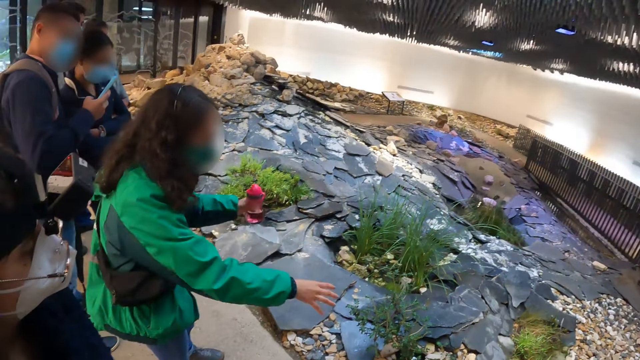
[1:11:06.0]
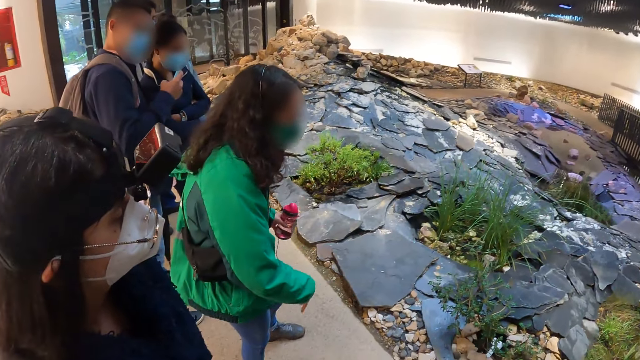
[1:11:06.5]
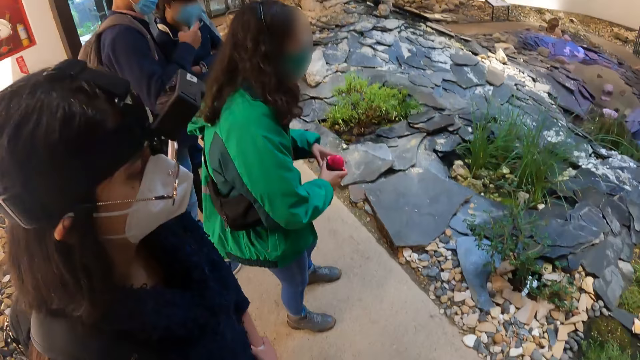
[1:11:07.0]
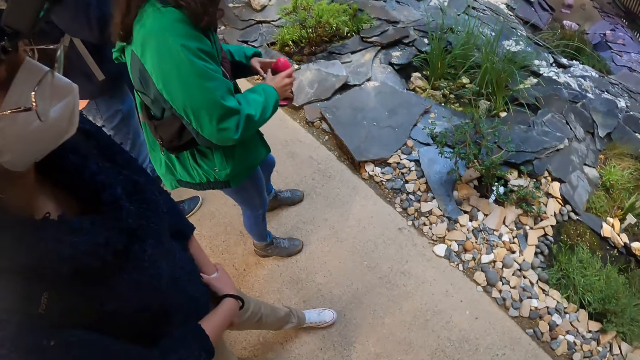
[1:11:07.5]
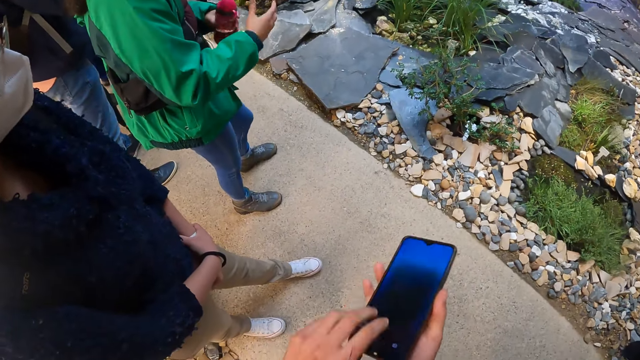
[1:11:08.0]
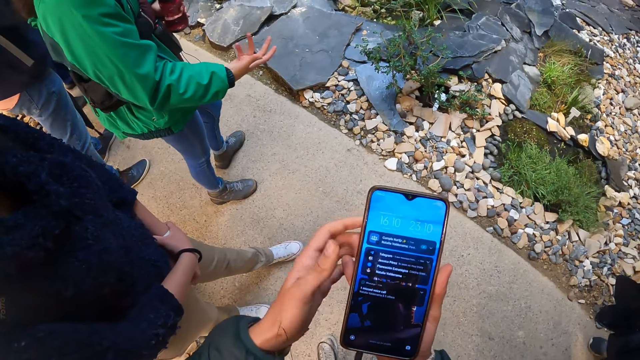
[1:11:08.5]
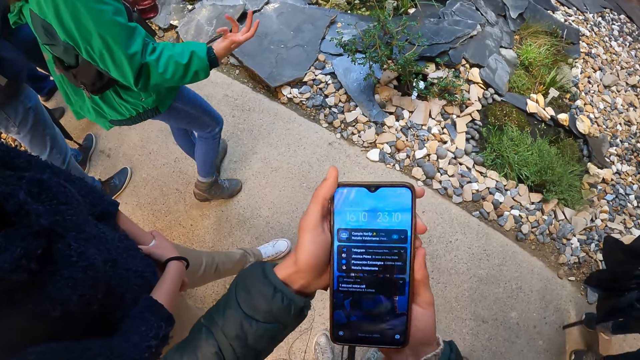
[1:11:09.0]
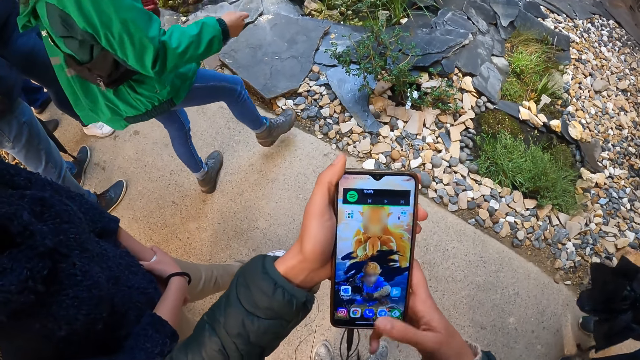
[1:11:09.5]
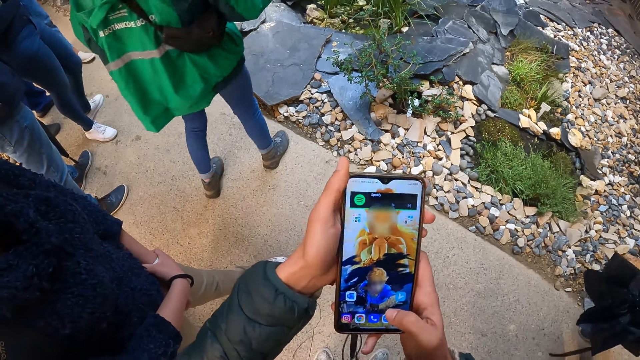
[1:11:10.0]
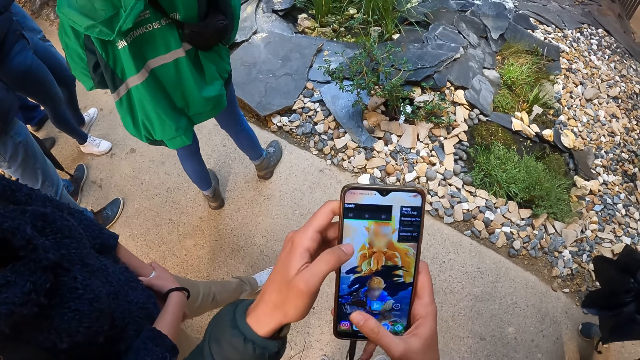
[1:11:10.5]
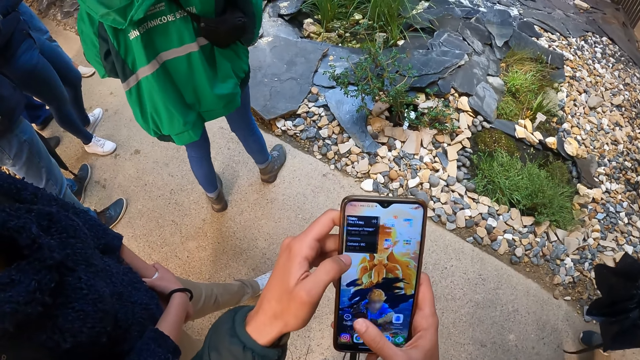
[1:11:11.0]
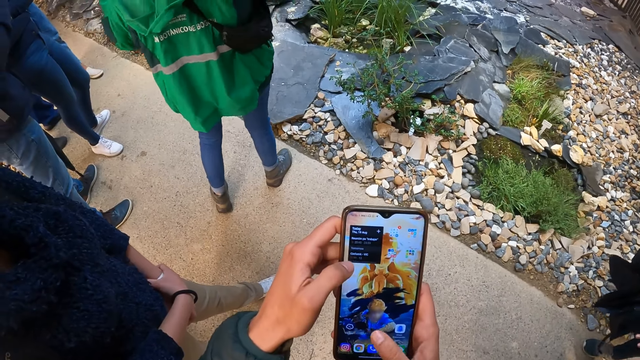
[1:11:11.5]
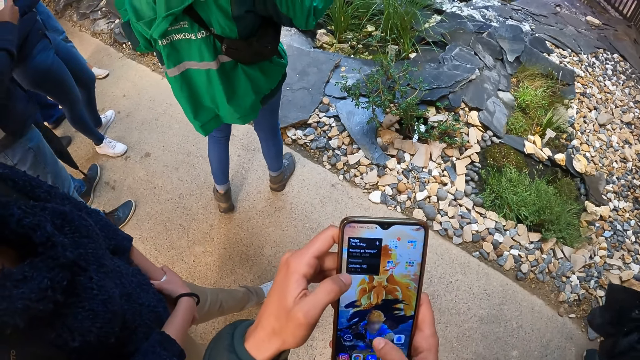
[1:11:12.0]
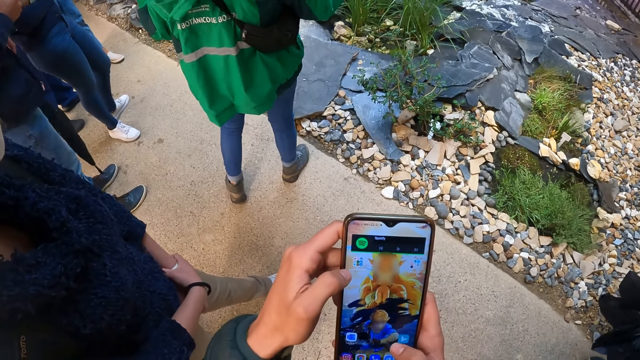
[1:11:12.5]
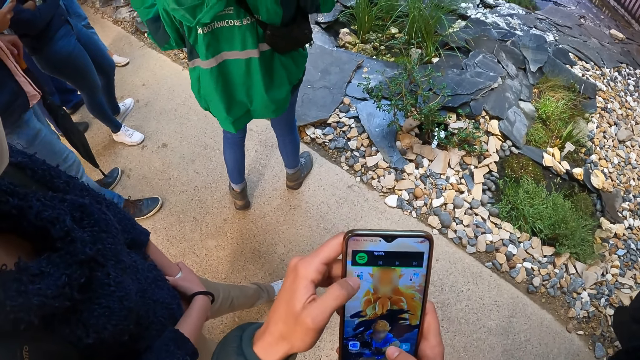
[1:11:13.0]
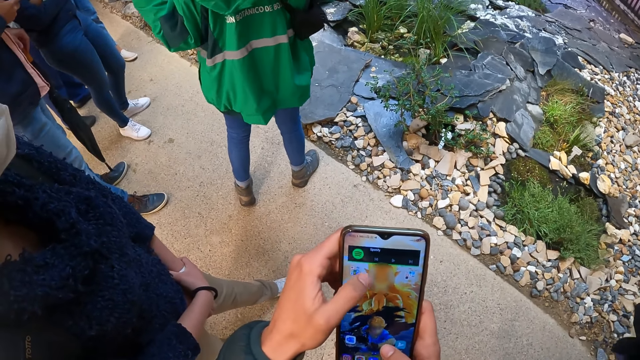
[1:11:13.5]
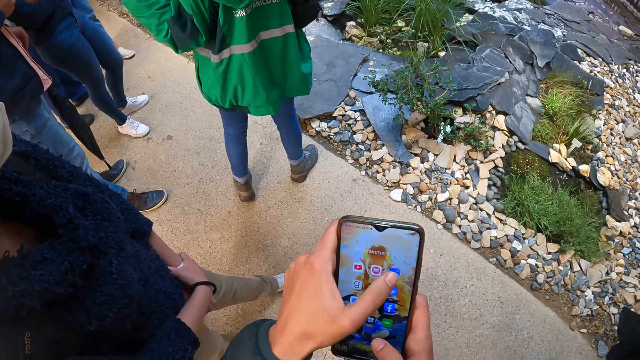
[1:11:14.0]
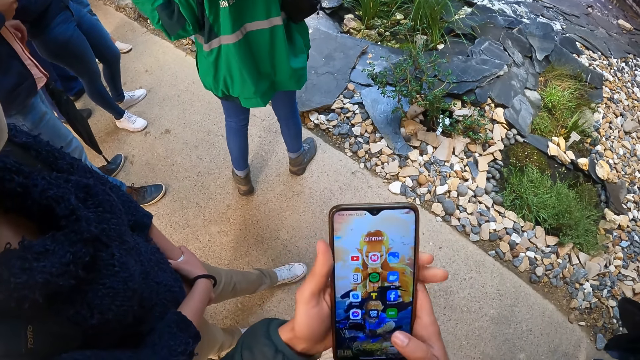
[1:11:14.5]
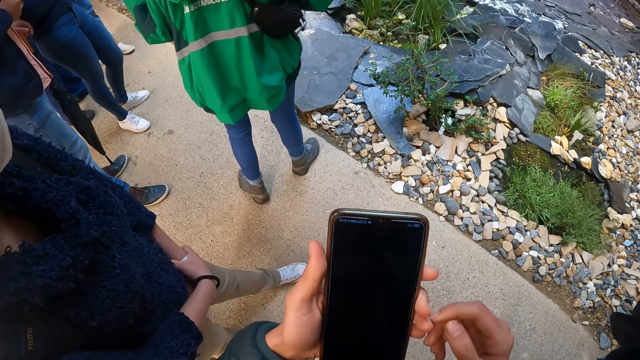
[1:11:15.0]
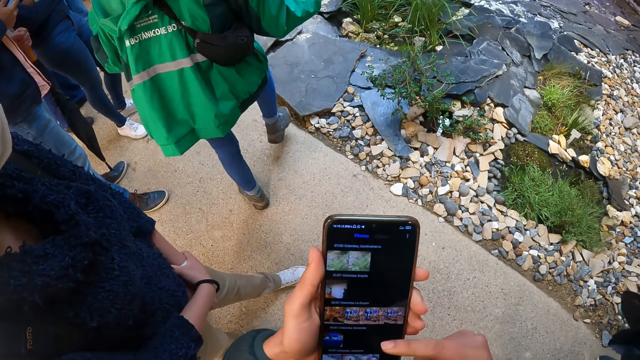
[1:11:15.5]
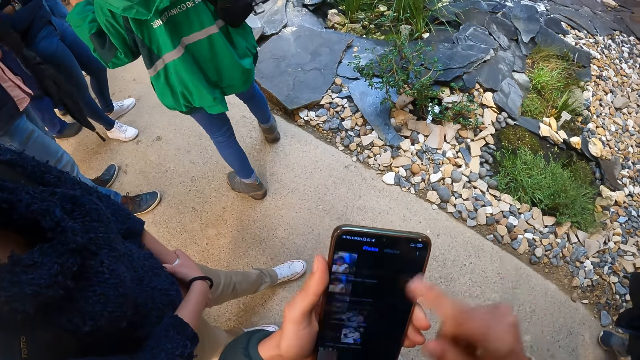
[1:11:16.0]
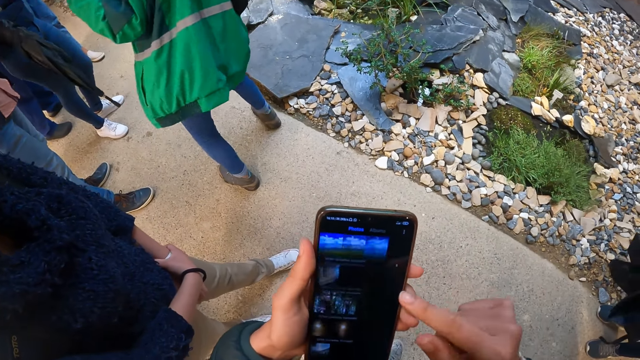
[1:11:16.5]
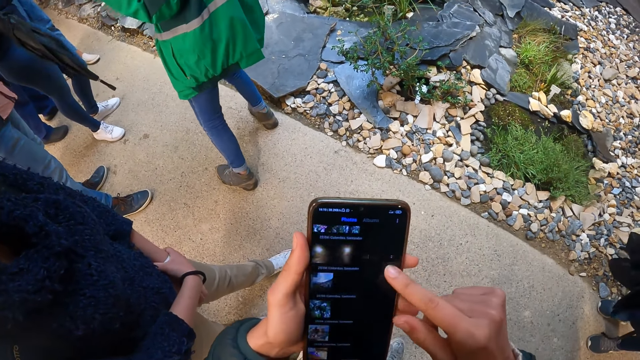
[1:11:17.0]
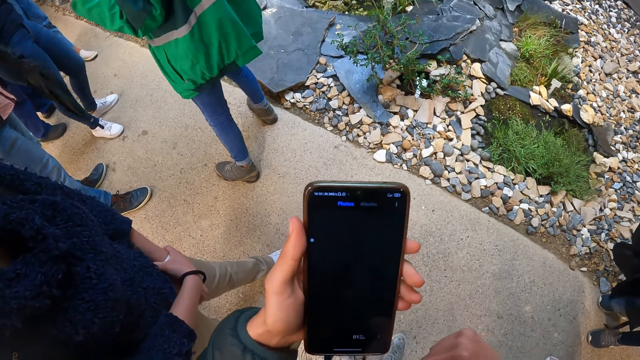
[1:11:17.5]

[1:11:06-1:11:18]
The camera wearer holds a phone with his right hand. He passes the phone from his right hand to his left hand. He scrolls around. He operates the phone with both hands.

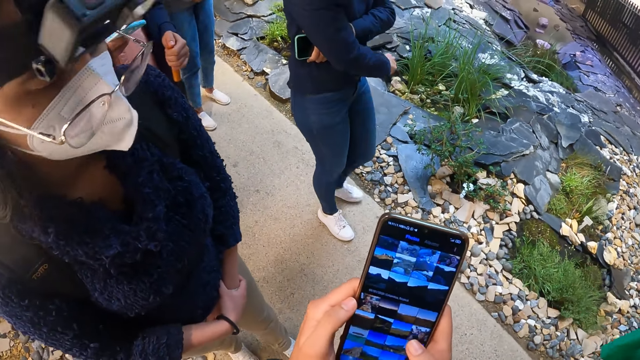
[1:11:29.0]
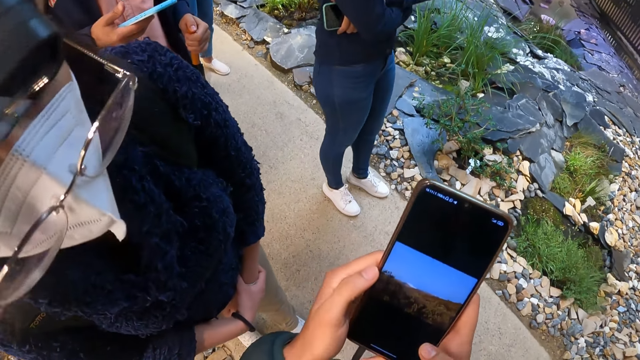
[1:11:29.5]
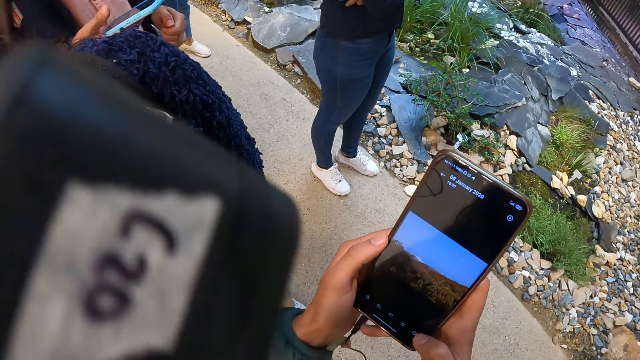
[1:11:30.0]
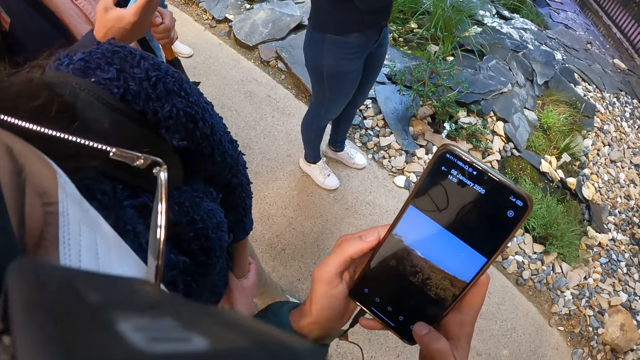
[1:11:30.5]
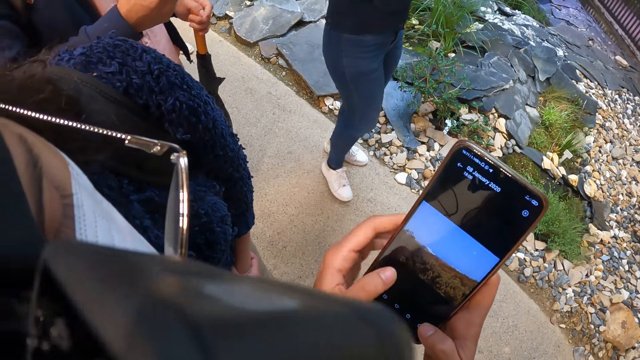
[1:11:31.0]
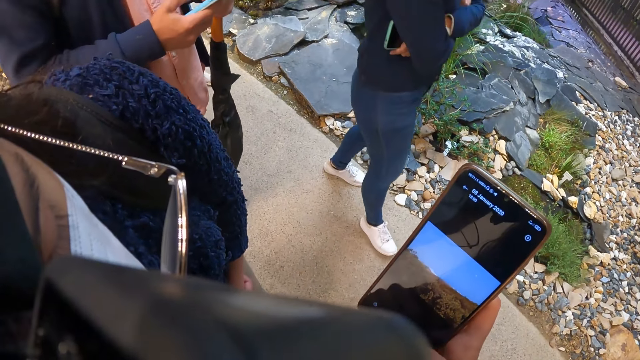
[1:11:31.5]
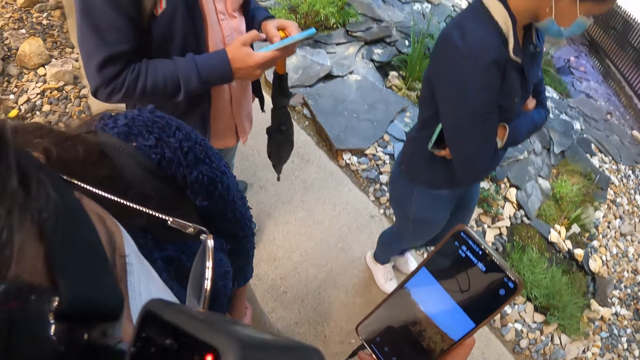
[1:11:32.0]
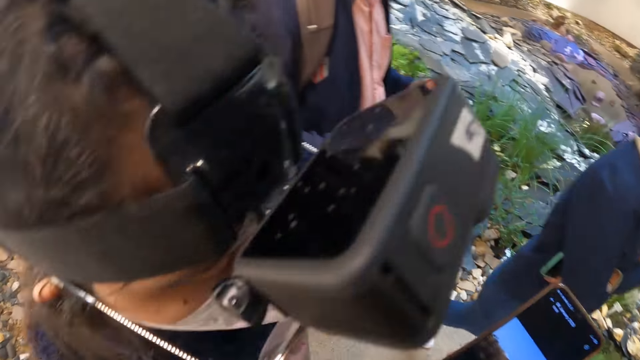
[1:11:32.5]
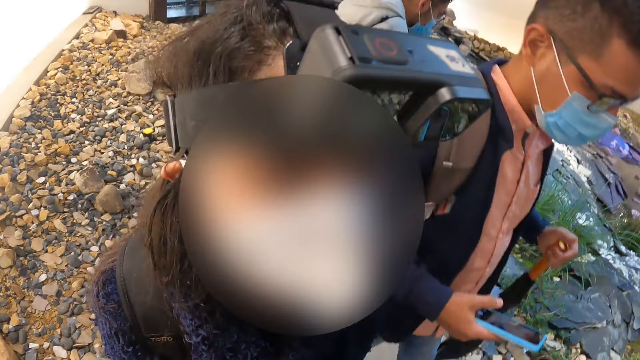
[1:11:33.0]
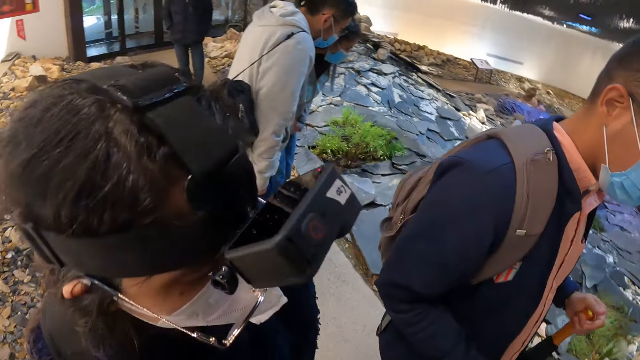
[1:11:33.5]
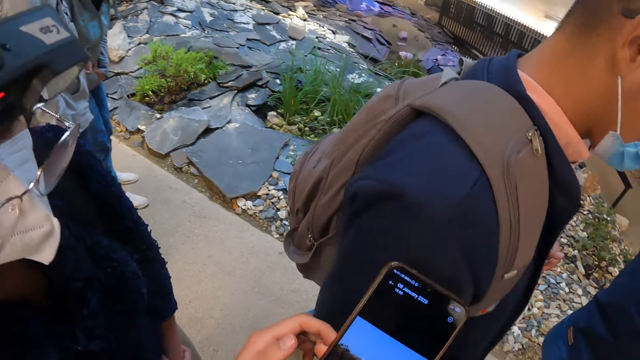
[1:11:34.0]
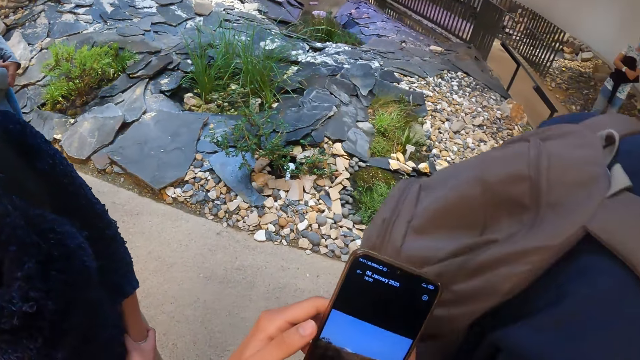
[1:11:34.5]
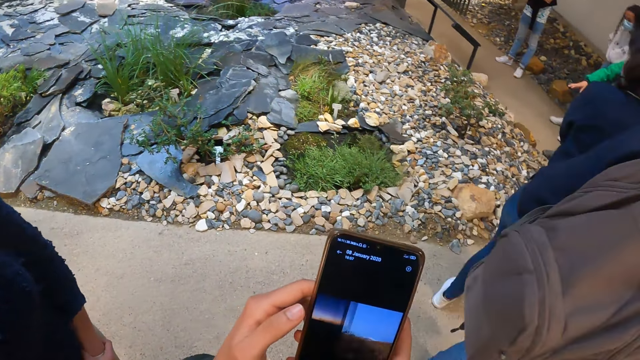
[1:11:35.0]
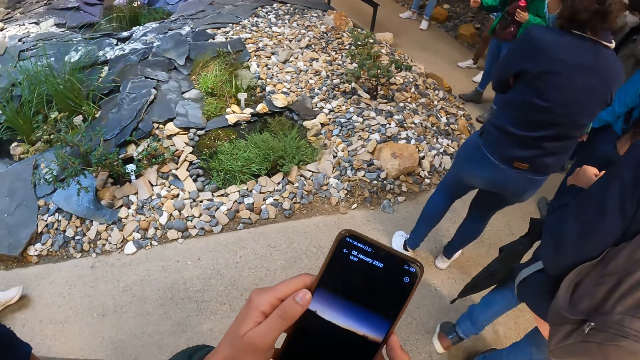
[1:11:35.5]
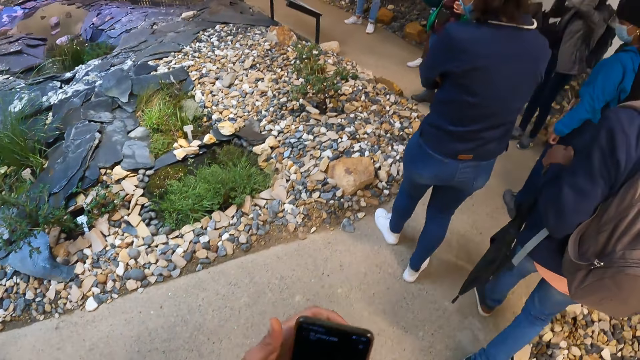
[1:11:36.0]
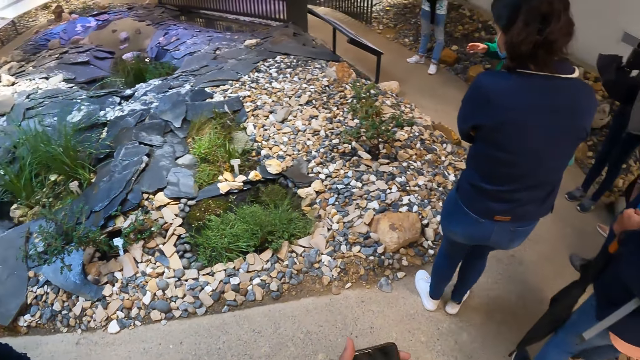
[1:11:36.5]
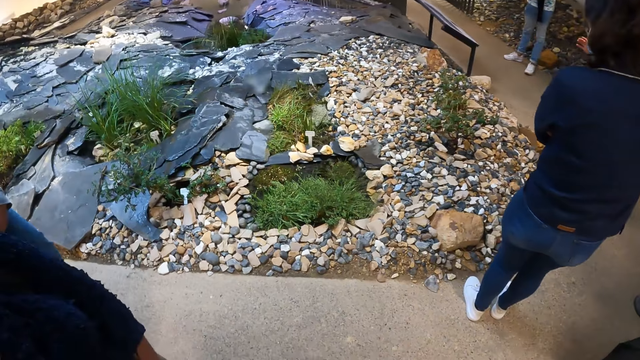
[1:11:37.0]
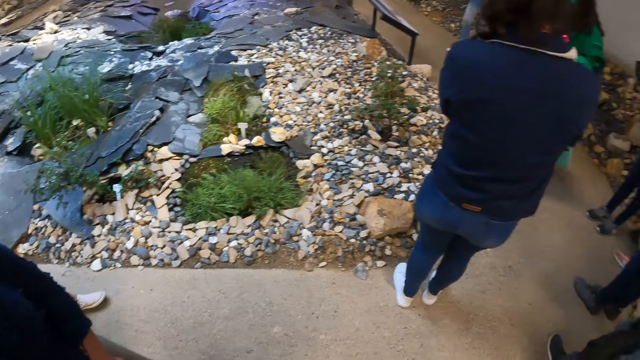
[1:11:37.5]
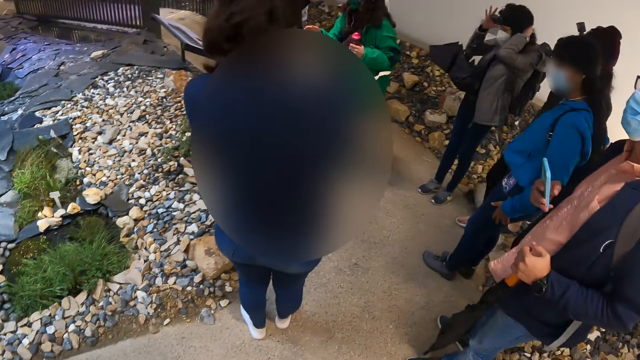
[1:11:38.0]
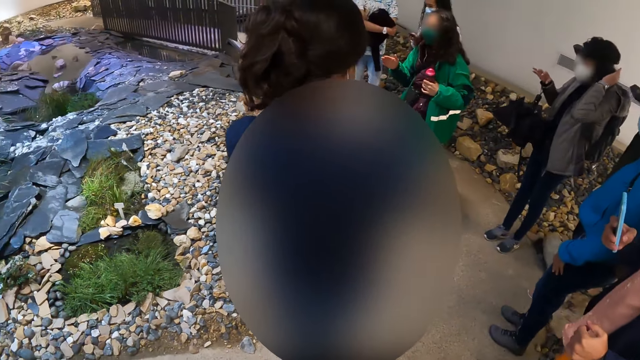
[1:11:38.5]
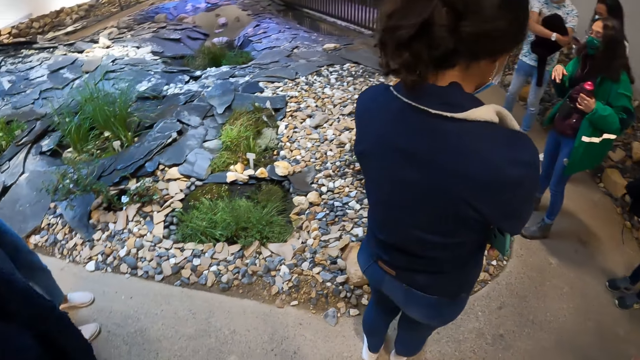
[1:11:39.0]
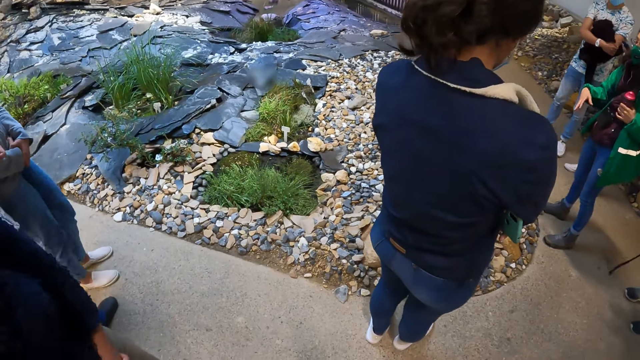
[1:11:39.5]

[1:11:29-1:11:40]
A woman walks around. The camera wearer interacts with the woman. They scroll around. They walk around.
